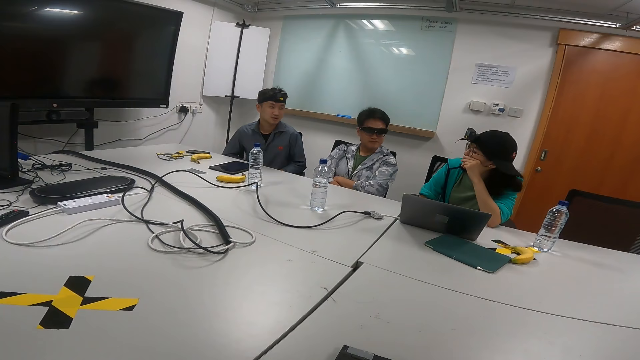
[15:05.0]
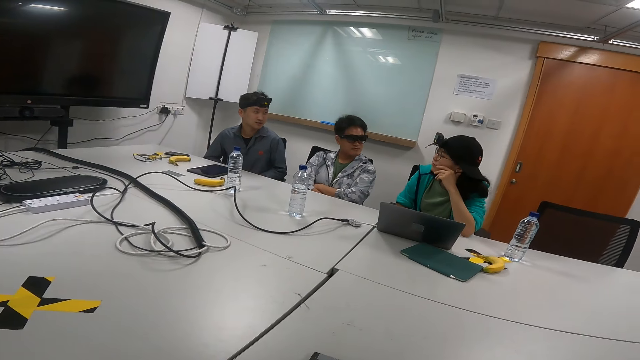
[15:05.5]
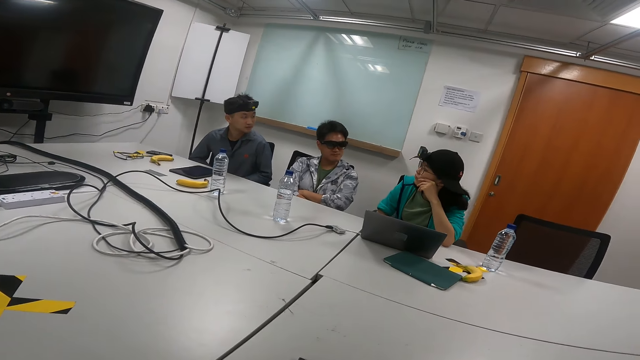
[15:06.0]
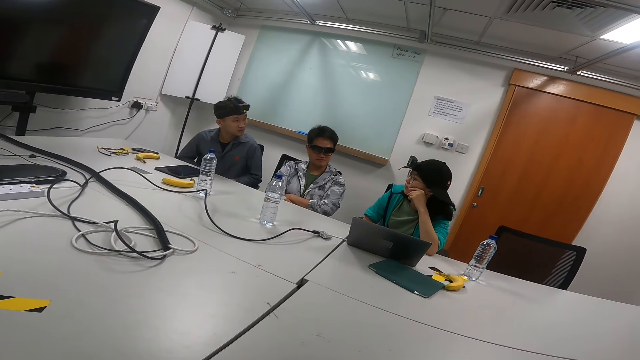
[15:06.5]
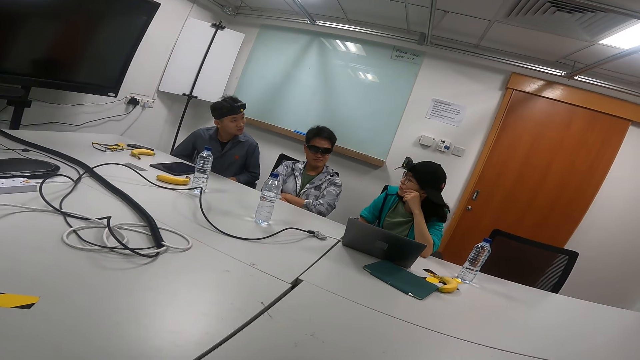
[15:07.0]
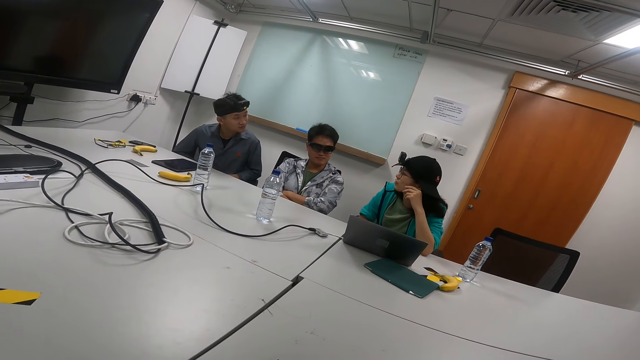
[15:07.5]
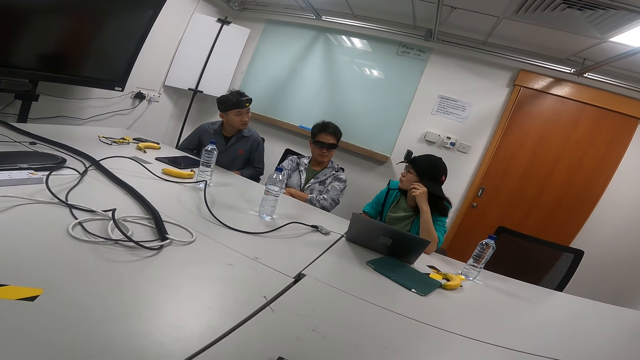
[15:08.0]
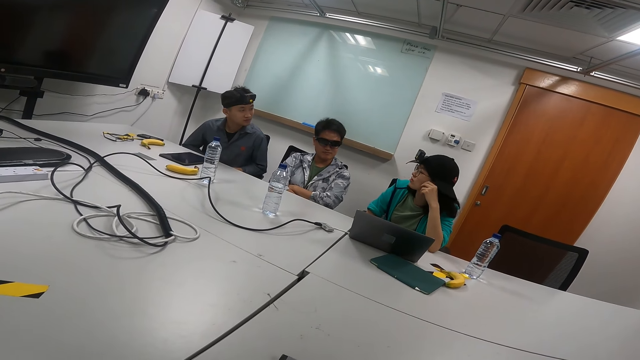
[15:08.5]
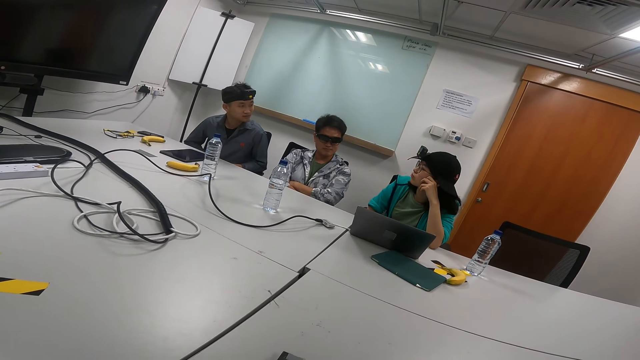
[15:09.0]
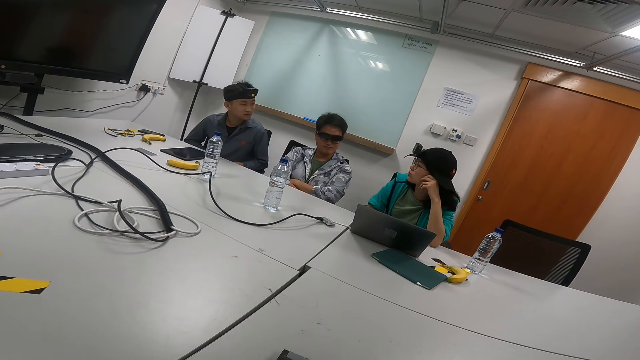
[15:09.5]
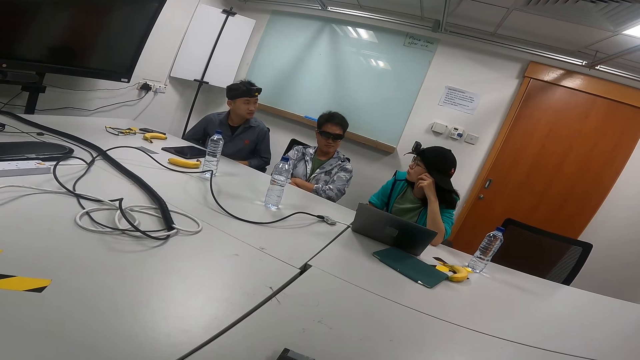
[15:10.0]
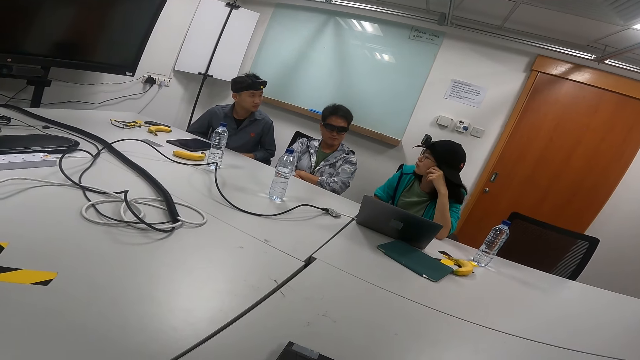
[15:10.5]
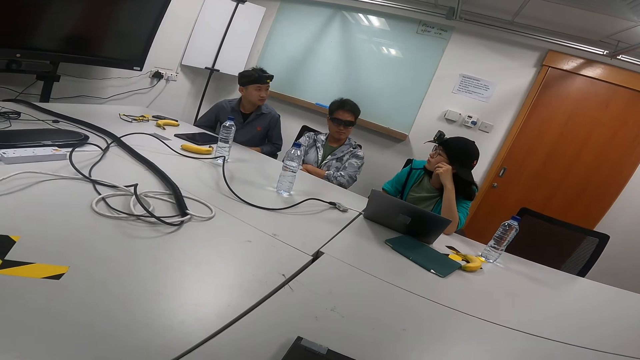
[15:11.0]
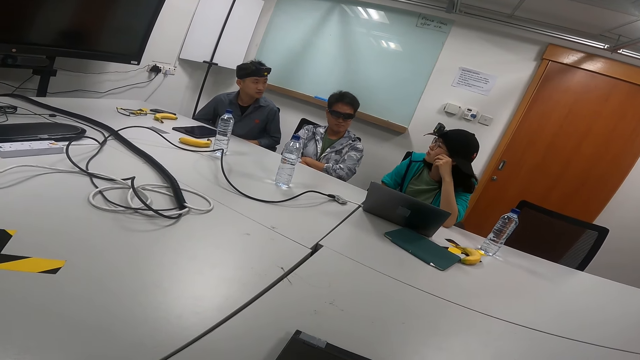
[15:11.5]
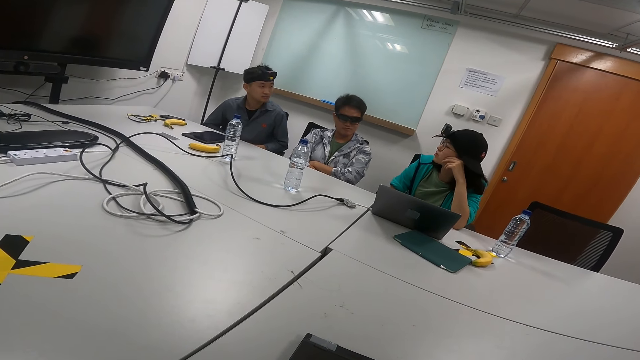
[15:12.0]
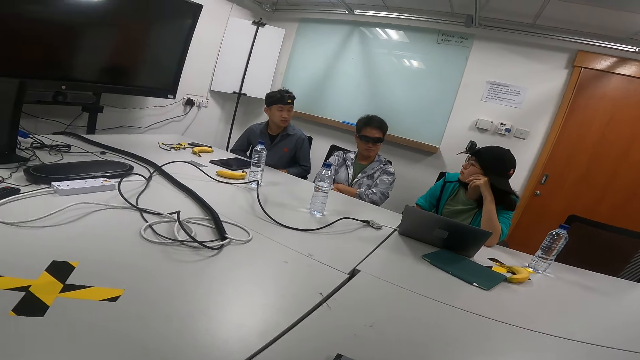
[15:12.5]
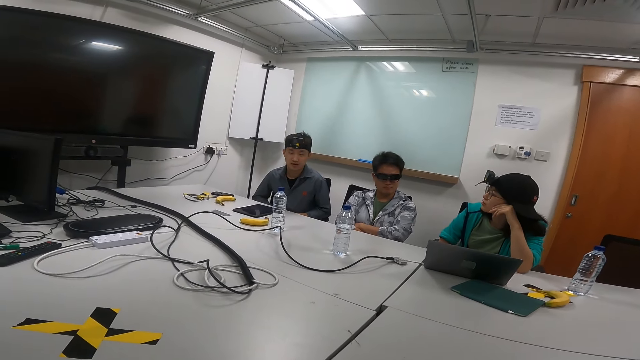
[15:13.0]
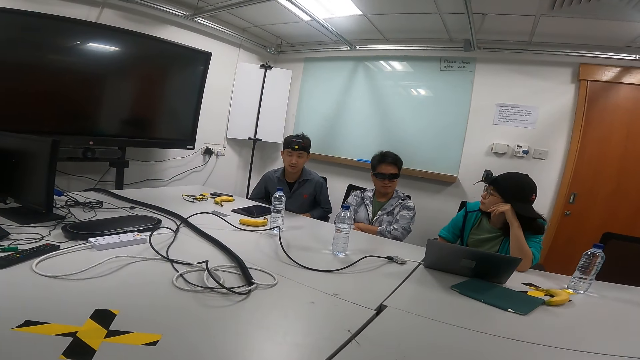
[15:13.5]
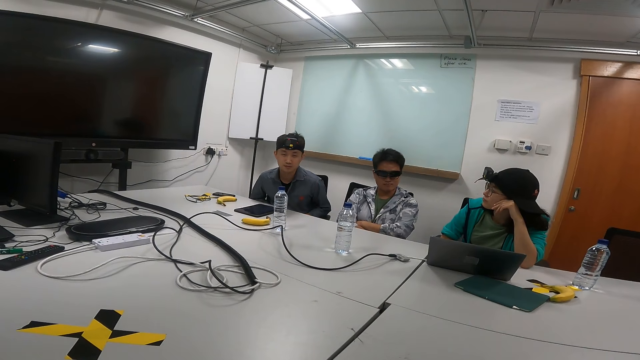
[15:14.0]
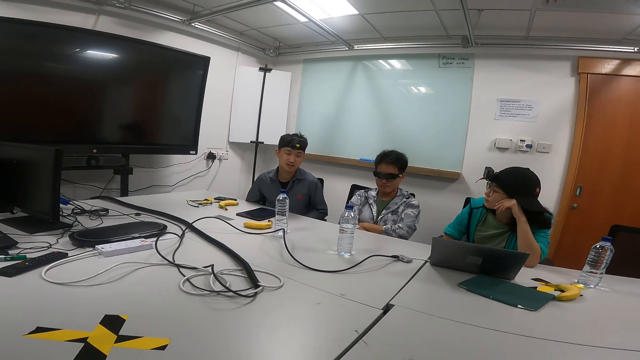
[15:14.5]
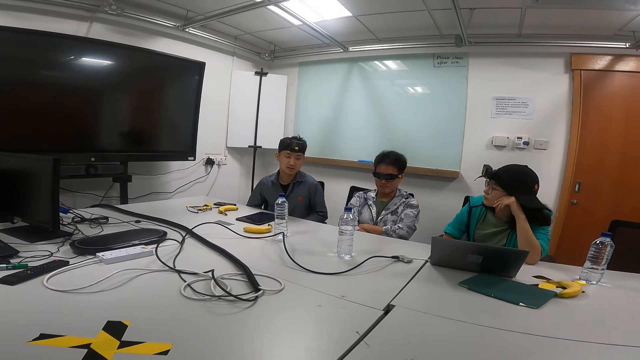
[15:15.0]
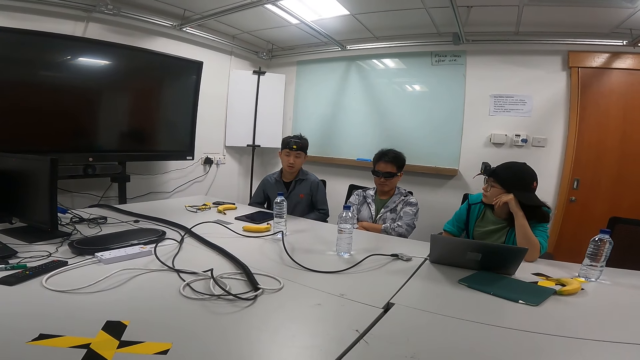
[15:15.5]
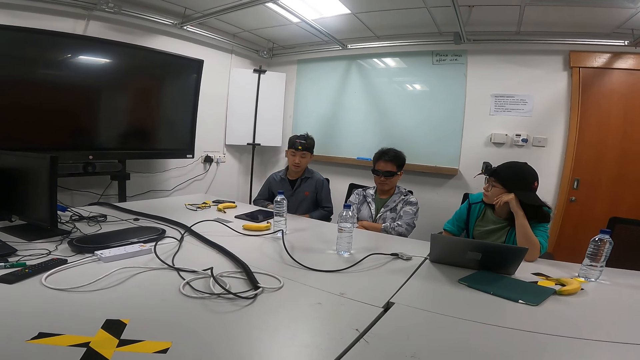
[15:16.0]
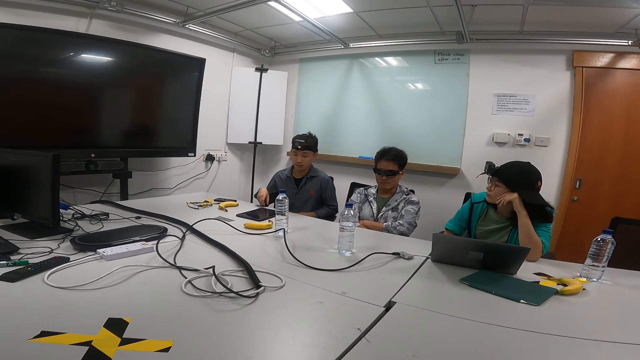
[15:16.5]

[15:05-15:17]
A person moves his right hand while talking in the meeting room. Another person talks in the meeting room.

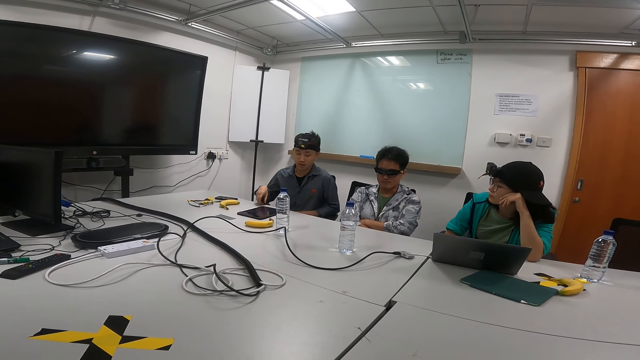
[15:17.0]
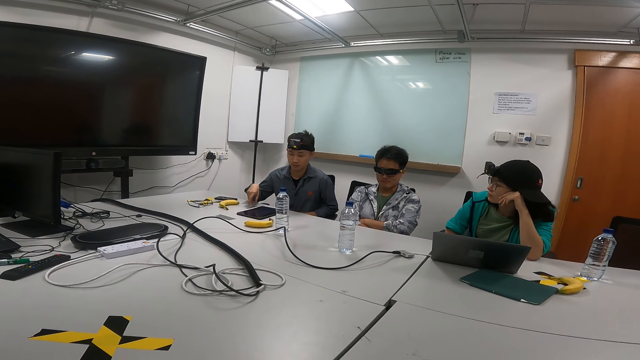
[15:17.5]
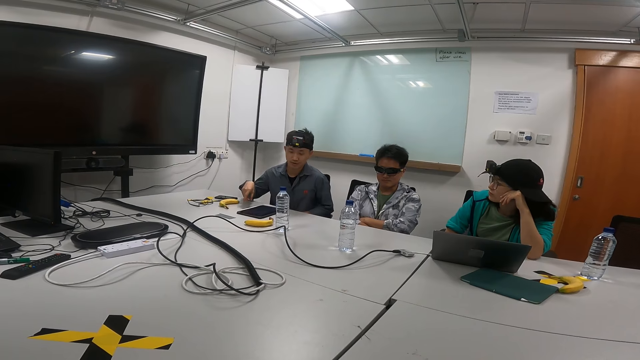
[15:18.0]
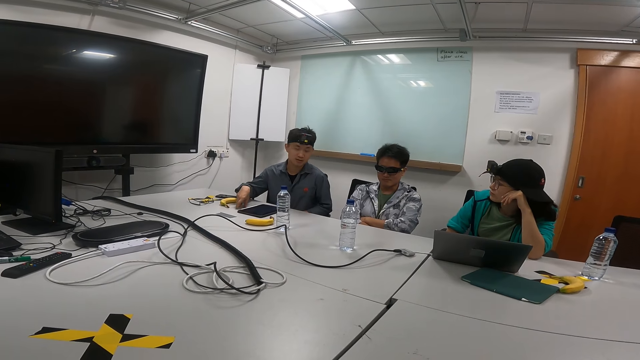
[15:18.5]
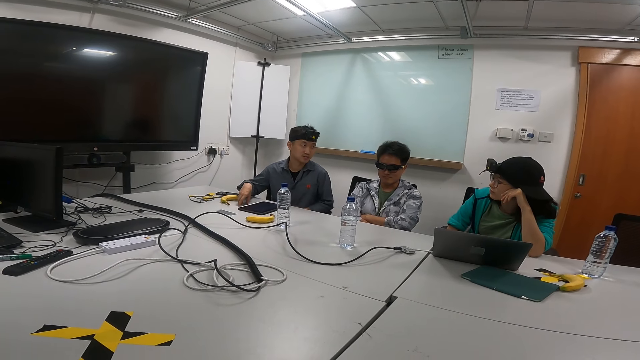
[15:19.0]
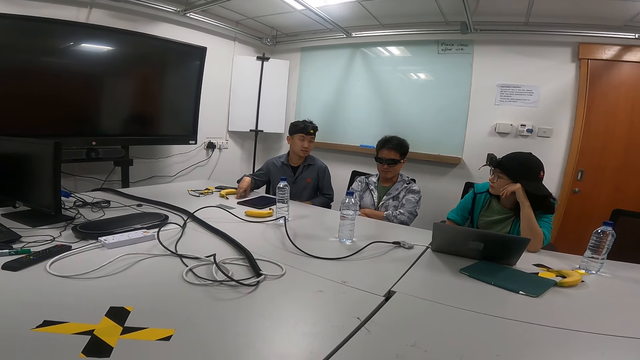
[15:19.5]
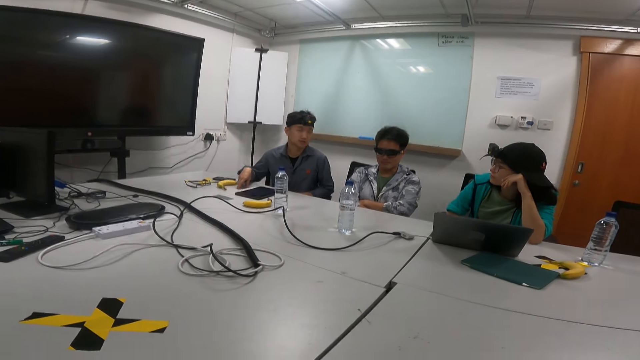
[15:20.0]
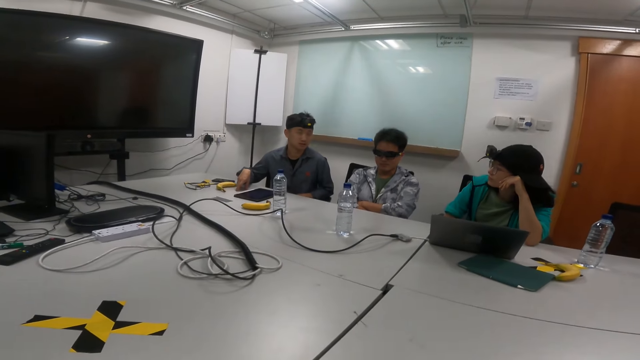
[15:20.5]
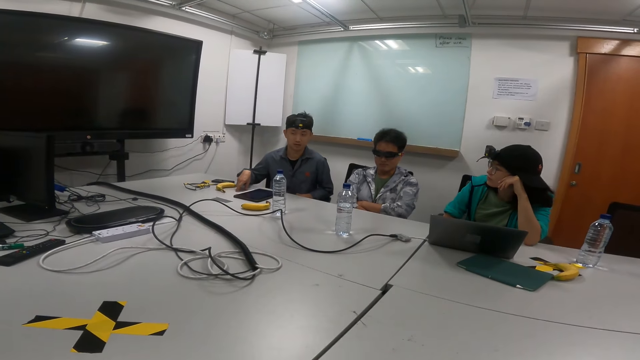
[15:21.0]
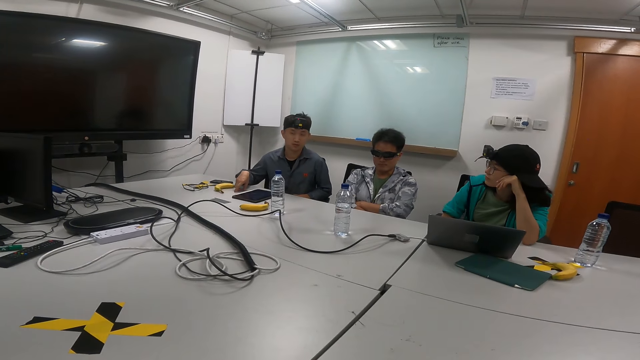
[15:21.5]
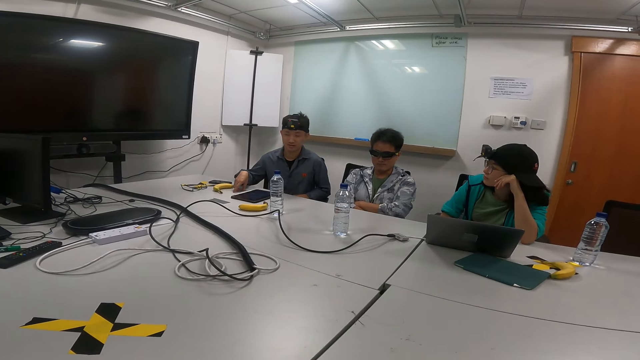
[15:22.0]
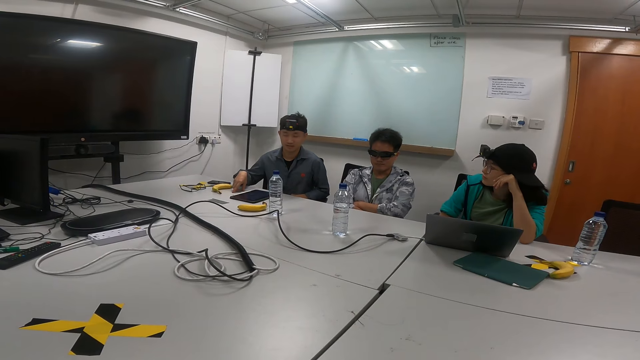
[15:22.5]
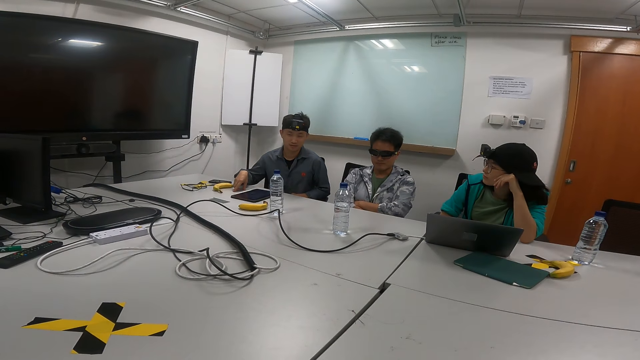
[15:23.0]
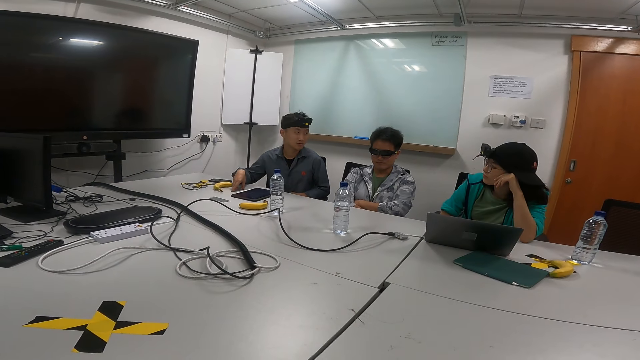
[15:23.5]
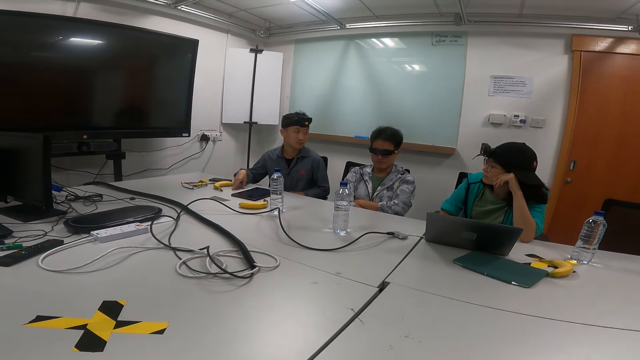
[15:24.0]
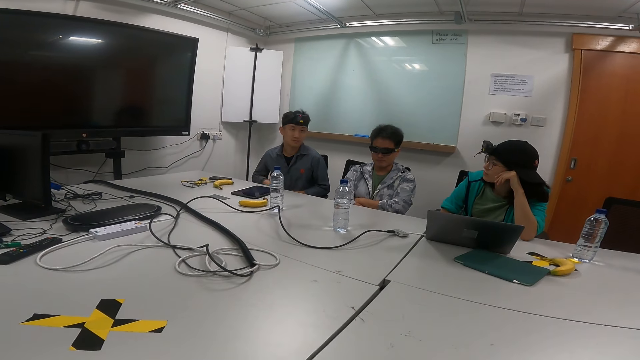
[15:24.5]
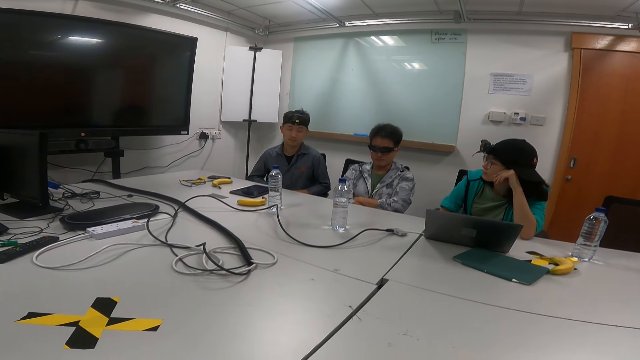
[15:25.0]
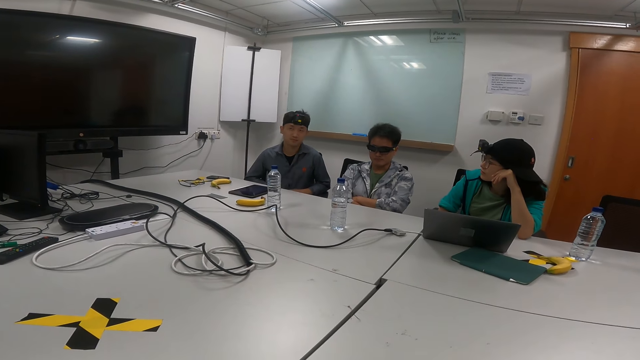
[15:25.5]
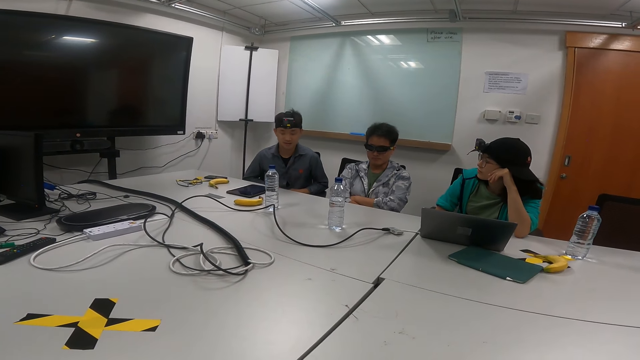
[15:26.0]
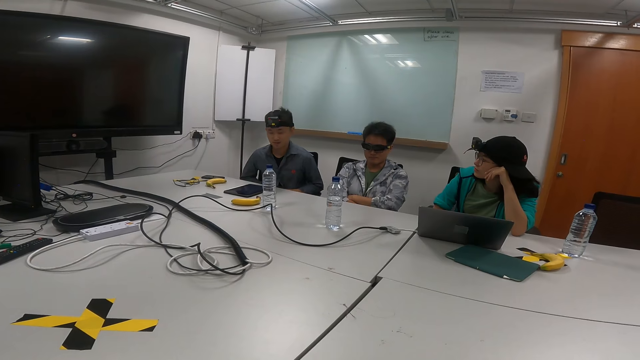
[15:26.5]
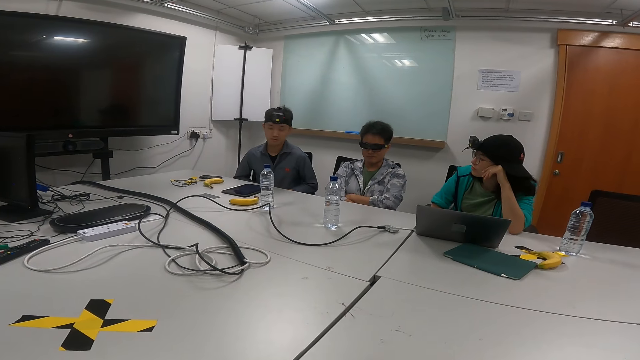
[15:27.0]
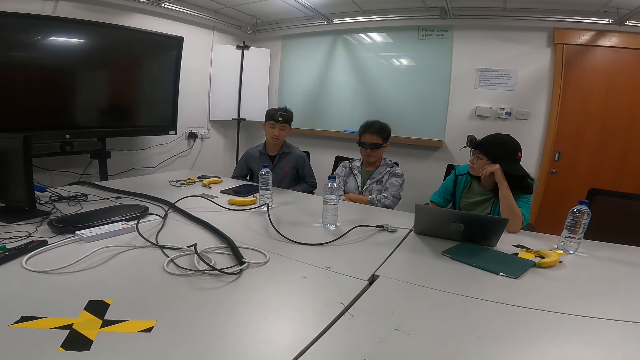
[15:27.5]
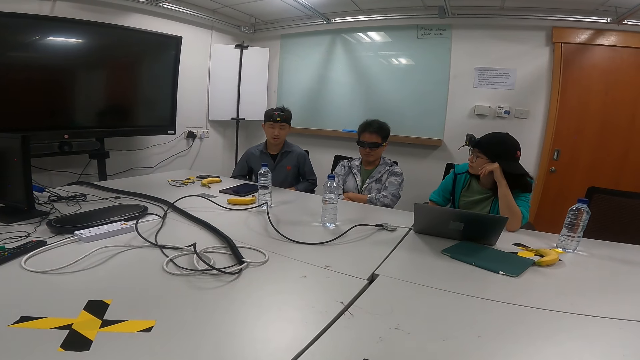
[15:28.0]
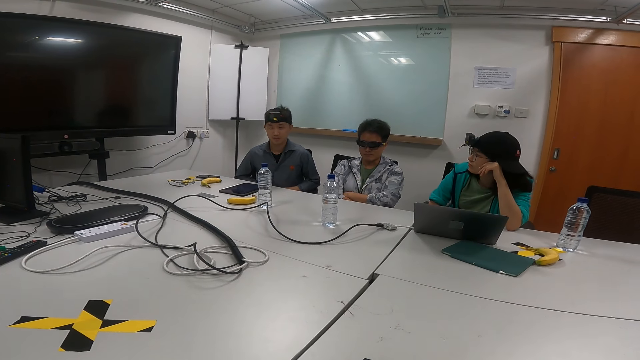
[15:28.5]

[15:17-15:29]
A person moves his right hand while talking. He moves his right hand while talking again.
